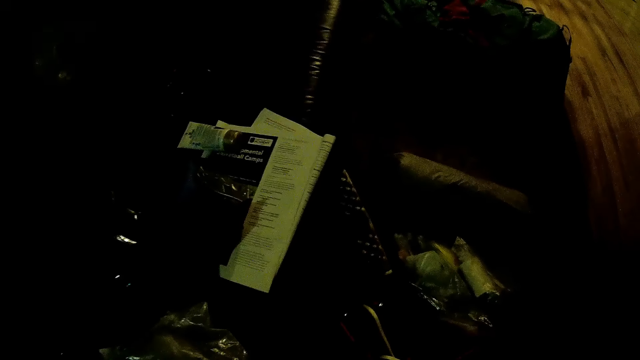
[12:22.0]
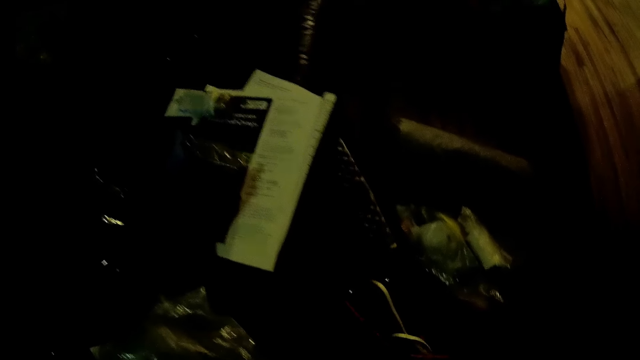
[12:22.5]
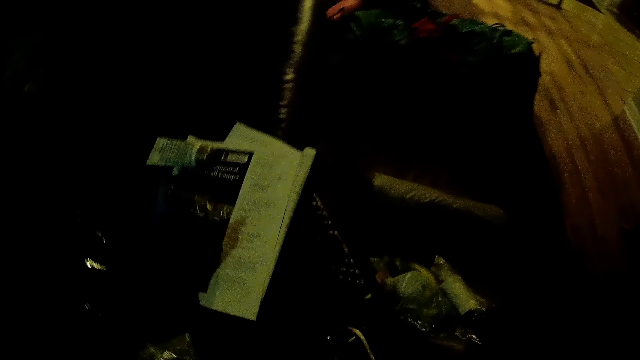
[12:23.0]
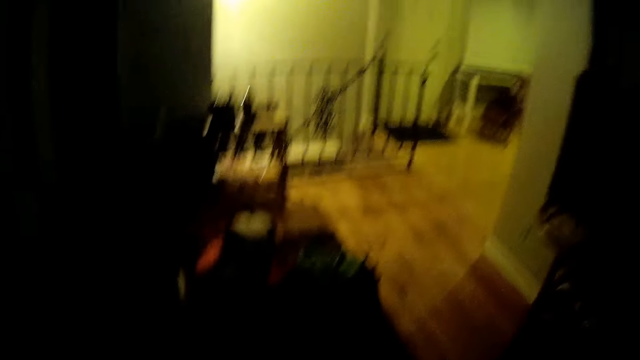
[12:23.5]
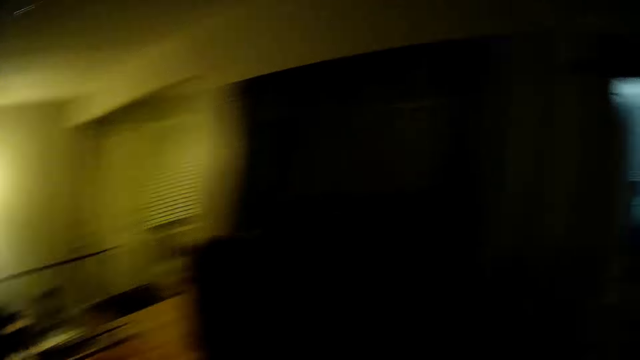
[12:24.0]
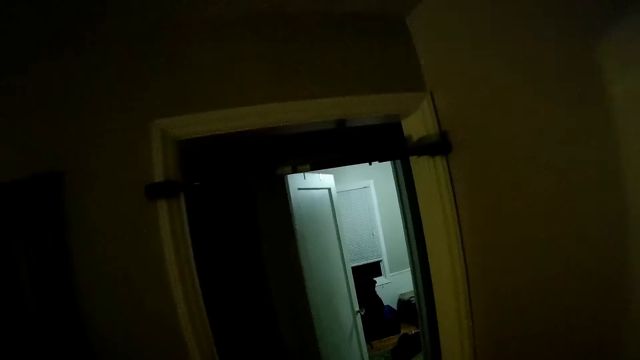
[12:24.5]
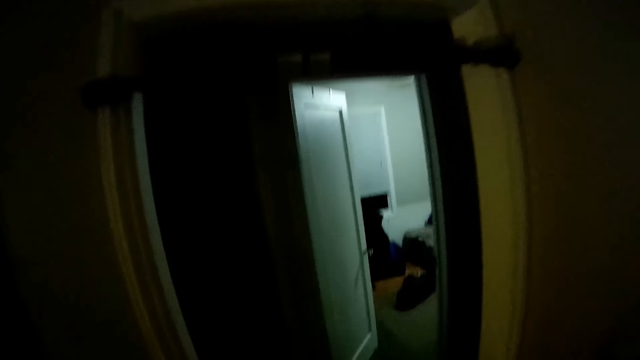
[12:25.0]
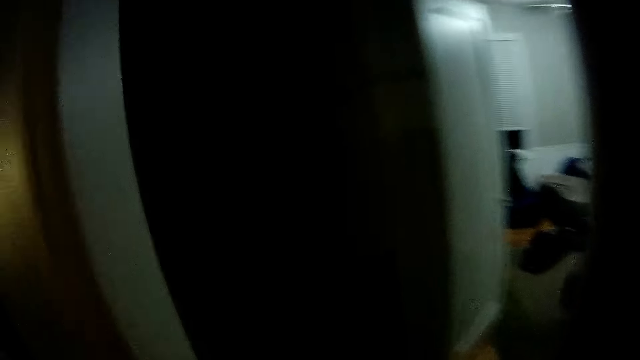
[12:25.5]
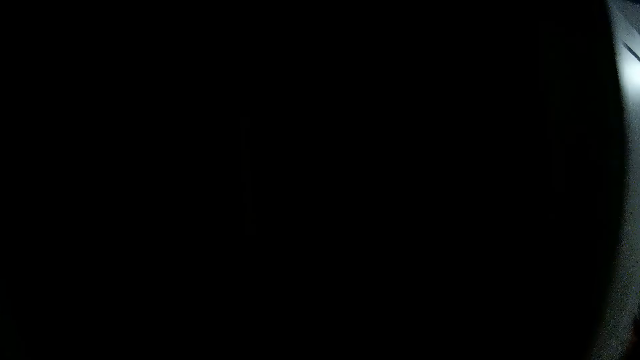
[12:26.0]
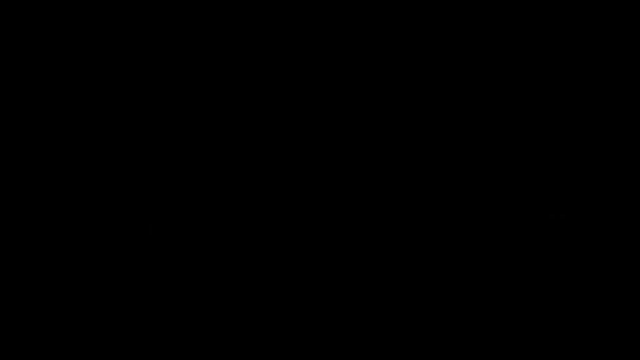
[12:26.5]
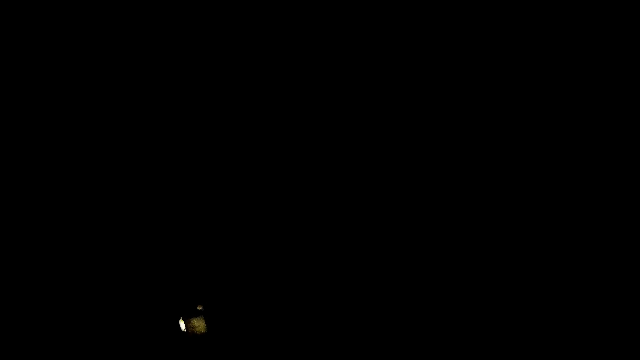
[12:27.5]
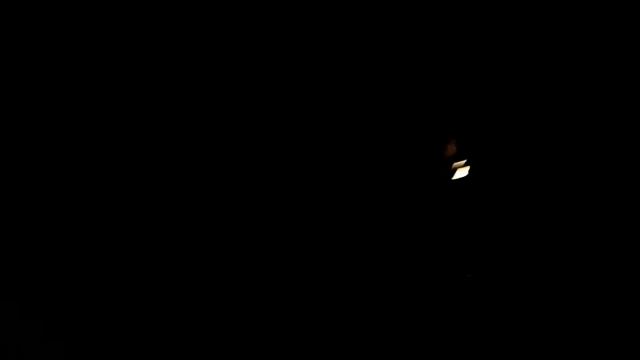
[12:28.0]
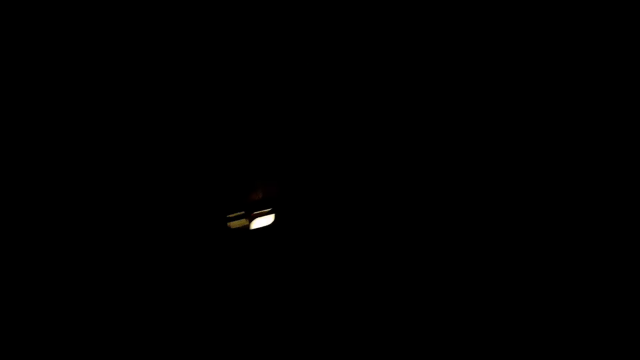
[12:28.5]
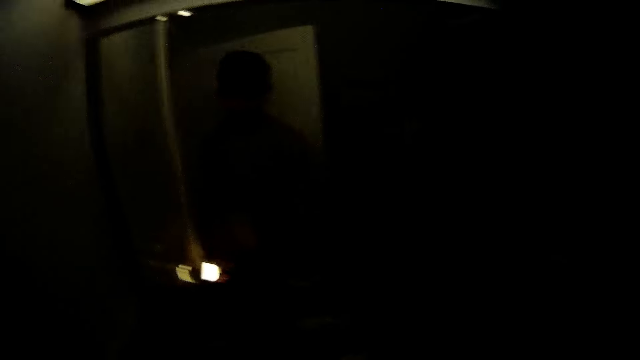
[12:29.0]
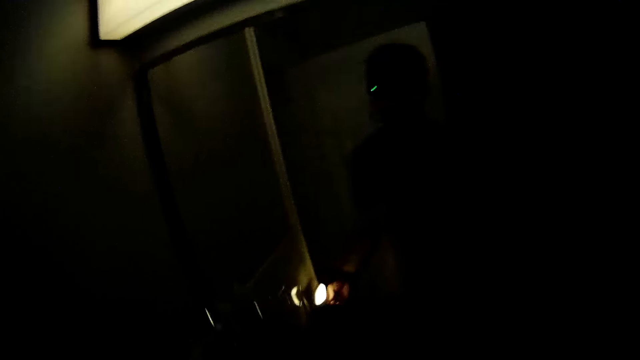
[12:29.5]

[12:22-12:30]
The camera wearer walks around. They turn the lights on.

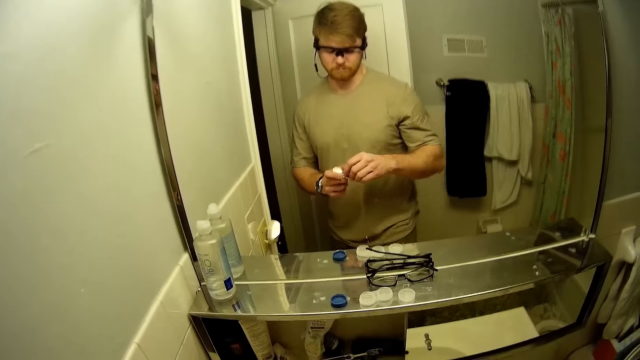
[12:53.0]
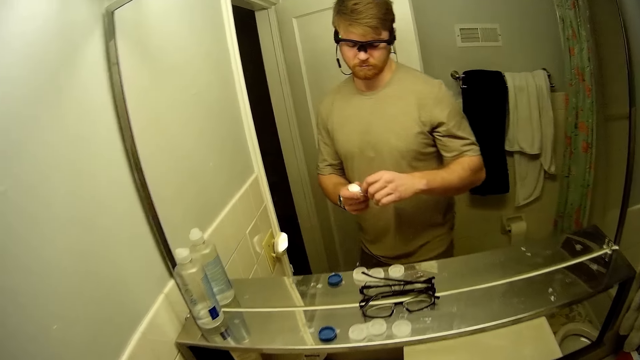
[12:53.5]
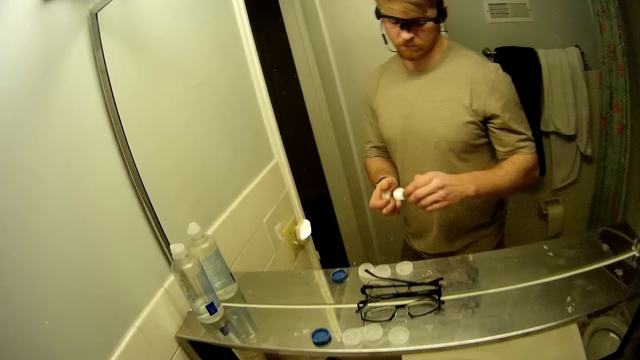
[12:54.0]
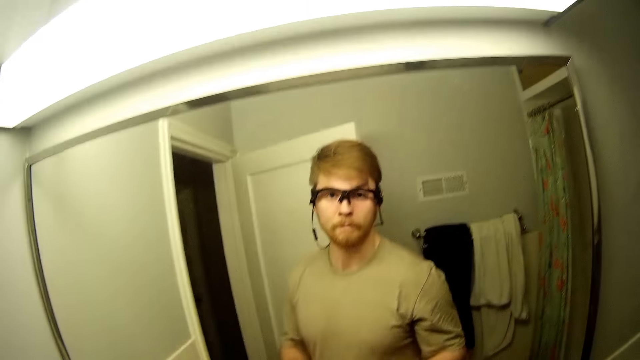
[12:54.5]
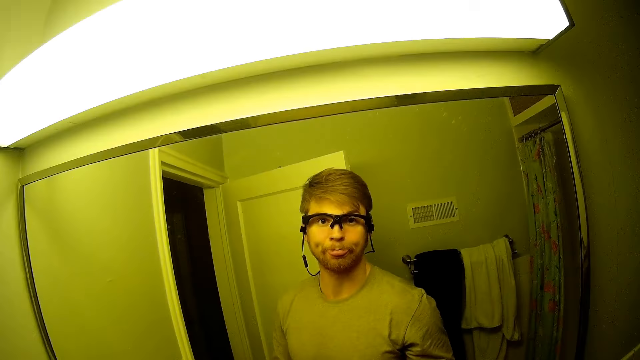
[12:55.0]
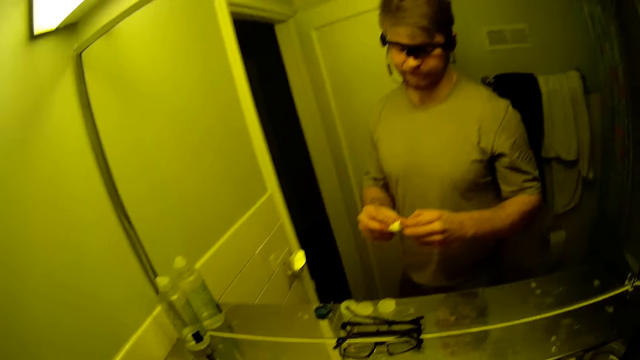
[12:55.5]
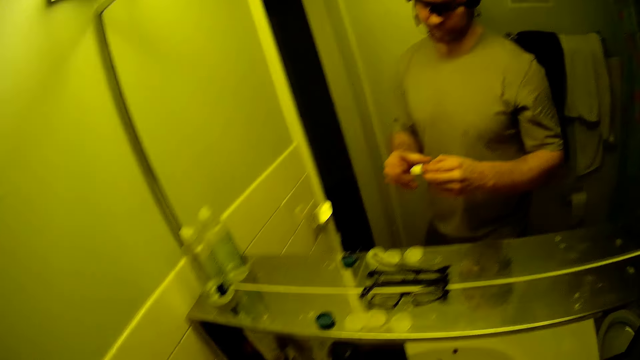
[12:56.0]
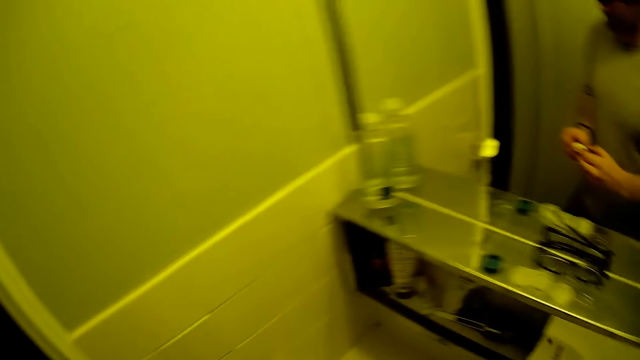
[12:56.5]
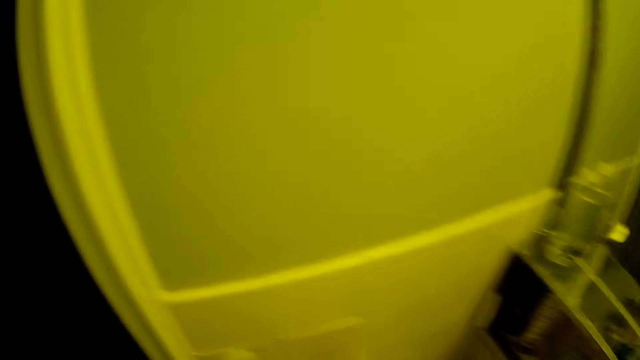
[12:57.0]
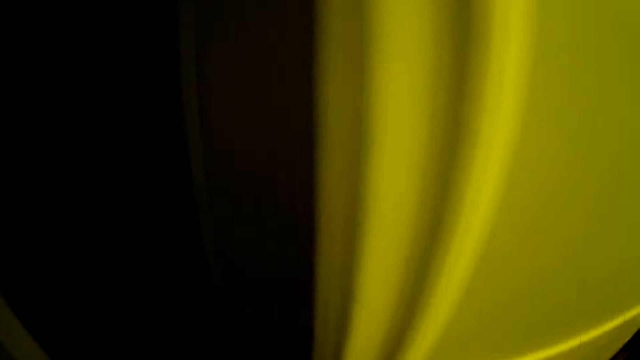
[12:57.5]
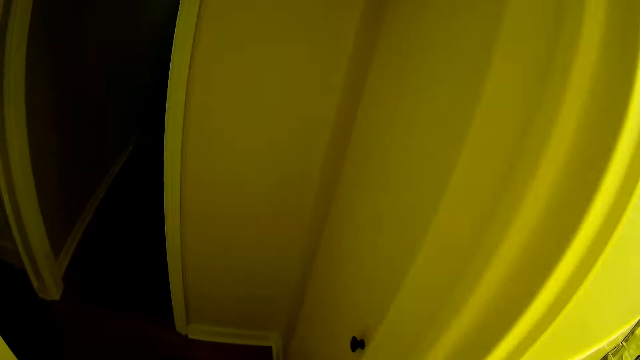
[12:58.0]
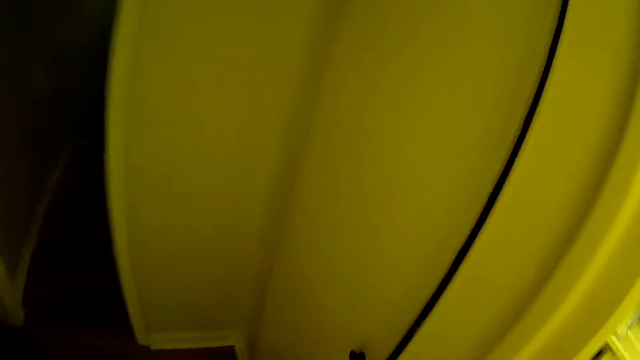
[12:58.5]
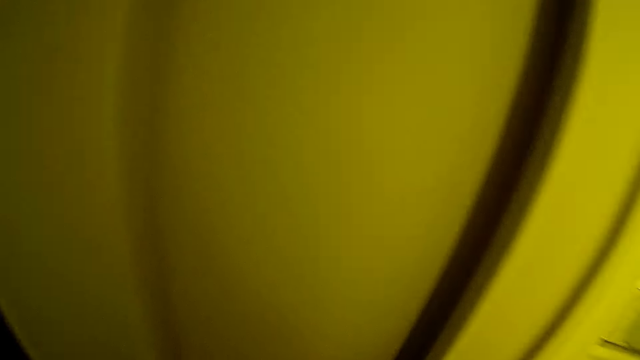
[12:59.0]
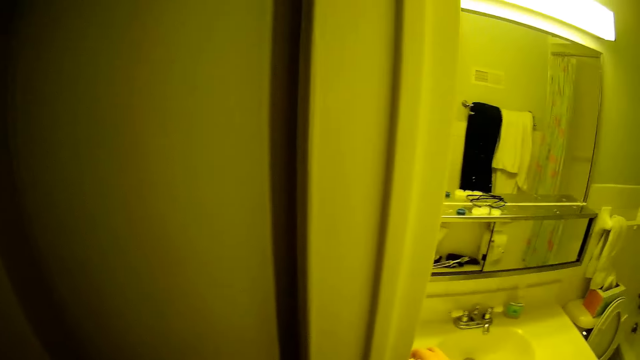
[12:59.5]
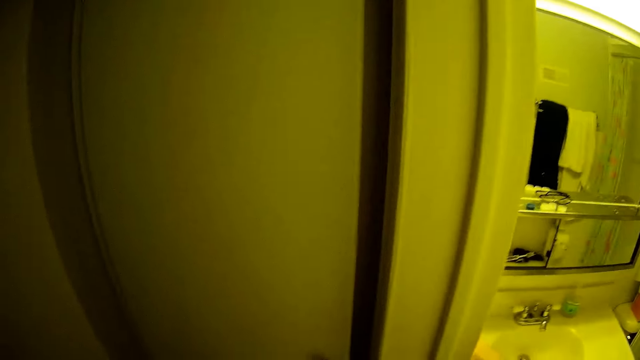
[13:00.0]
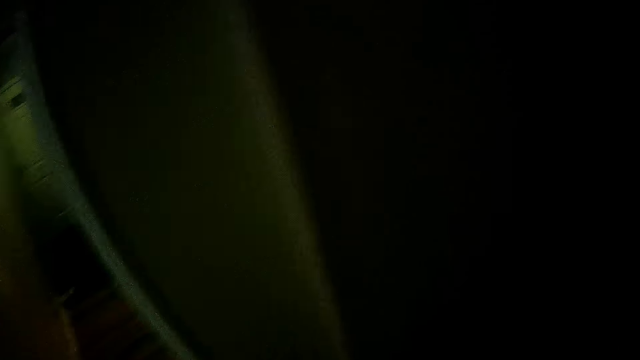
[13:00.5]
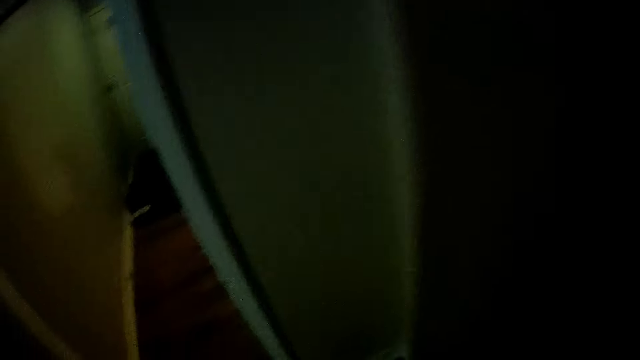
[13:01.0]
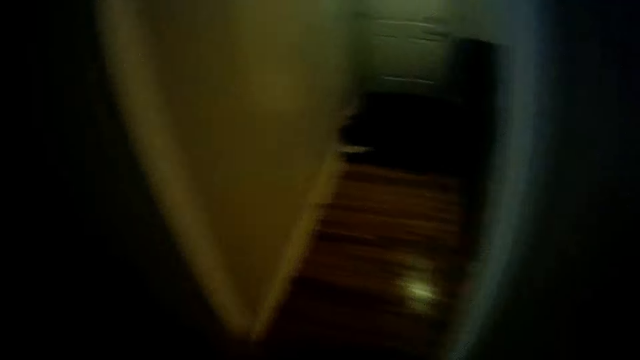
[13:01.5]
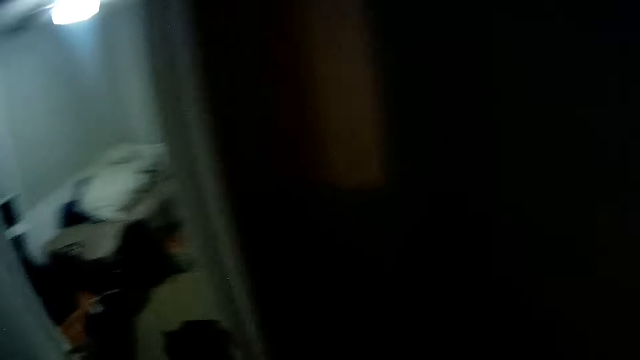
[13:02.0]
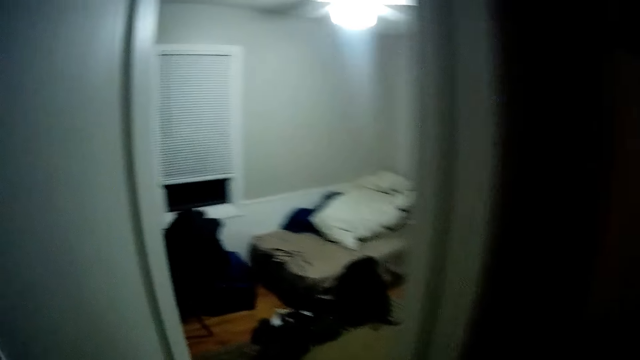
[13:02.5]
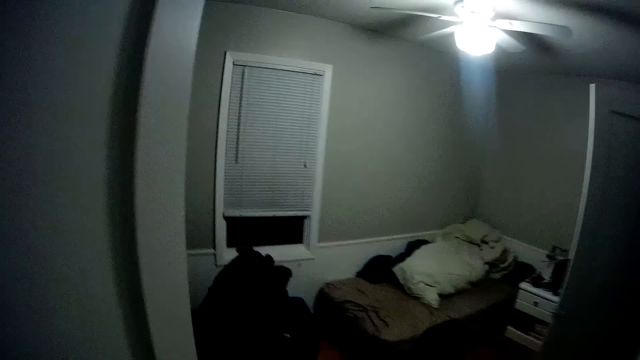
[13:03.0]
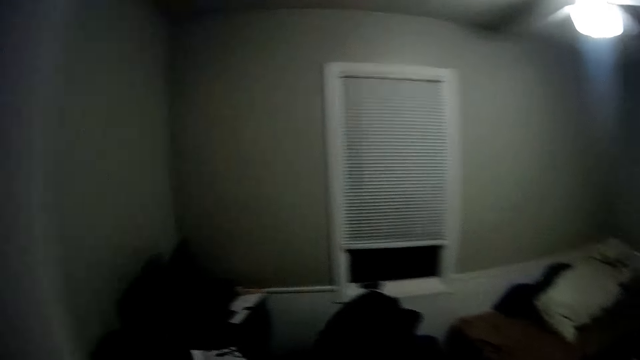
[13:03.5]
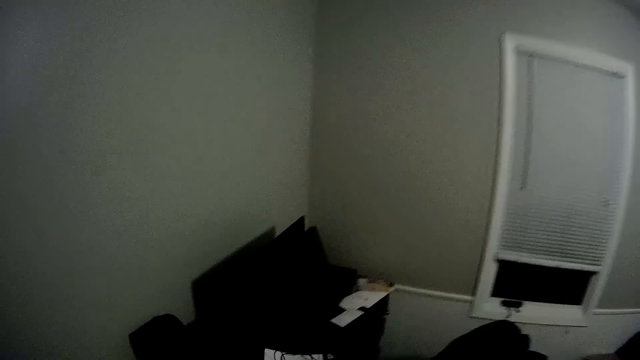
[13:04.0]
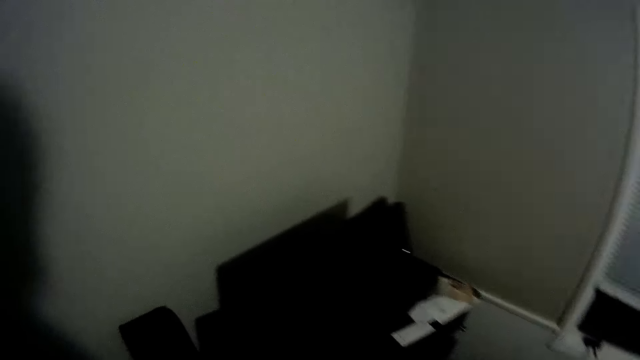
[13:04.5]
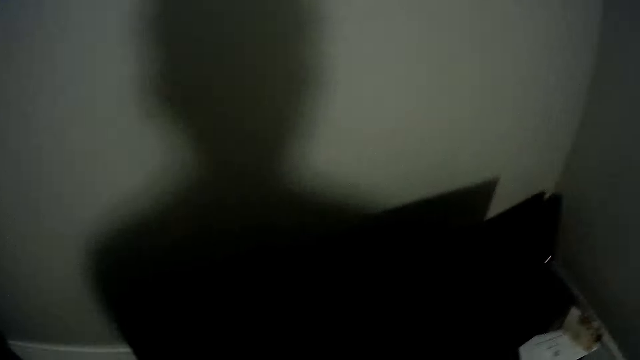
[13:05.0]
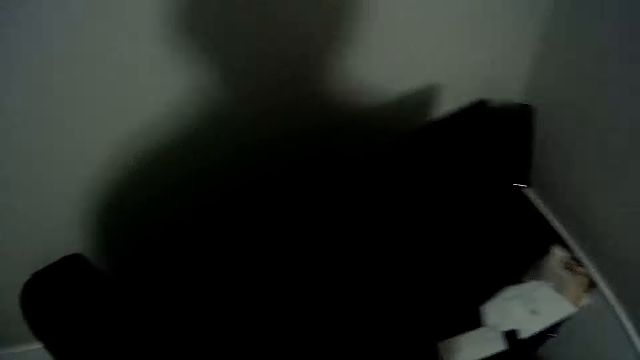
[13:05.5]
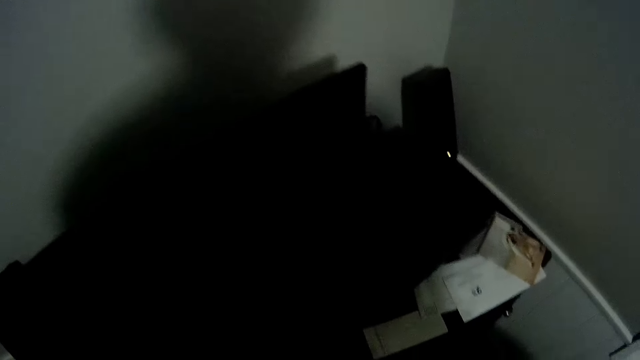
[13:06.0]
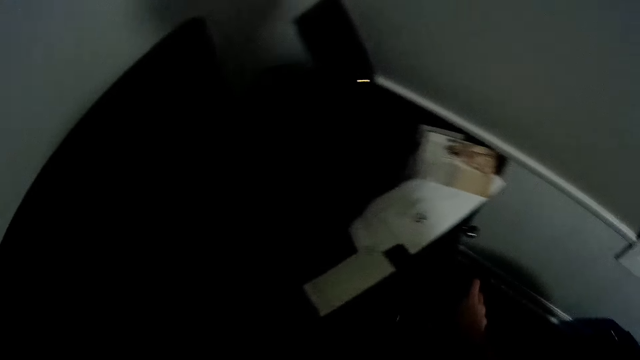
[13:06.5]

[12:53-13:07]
The camera wearer covers the small container with the lid in his left hand. He looks at the mirror. He passes the small container to his left hand. He walks. He switches off the light switch with his right hand. He walks into the room.
